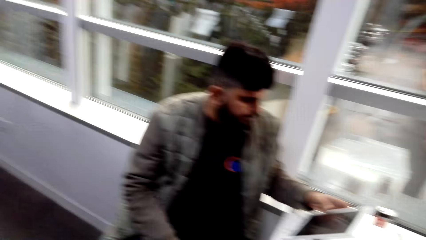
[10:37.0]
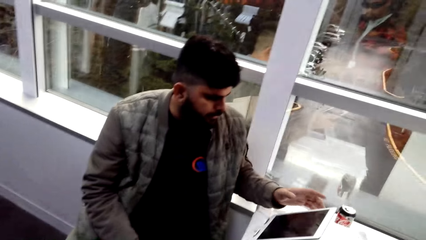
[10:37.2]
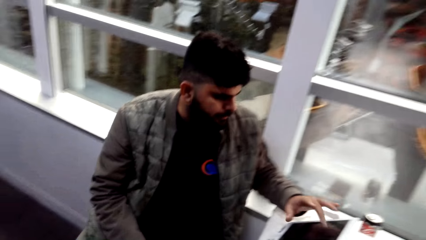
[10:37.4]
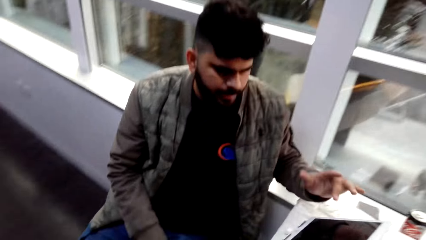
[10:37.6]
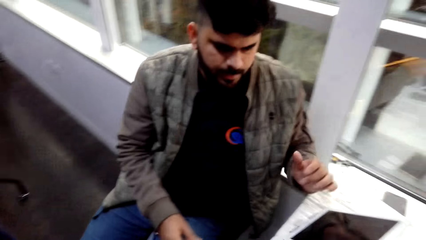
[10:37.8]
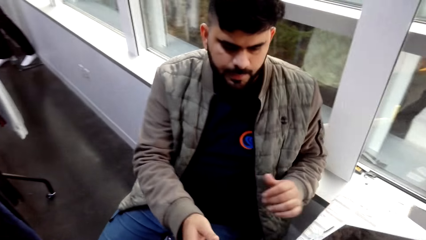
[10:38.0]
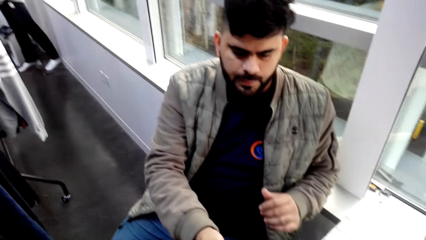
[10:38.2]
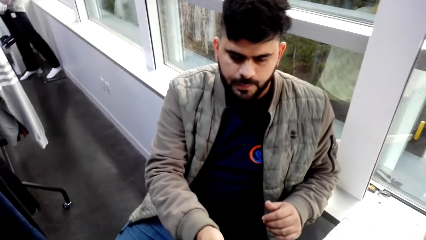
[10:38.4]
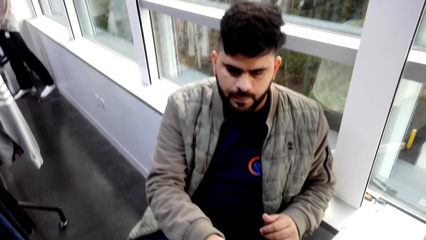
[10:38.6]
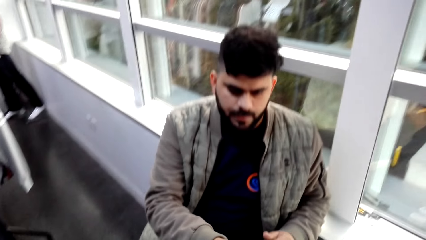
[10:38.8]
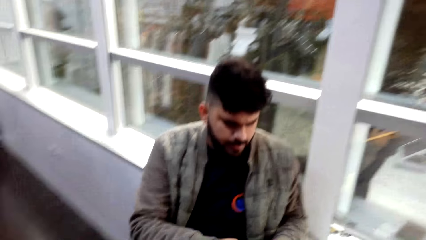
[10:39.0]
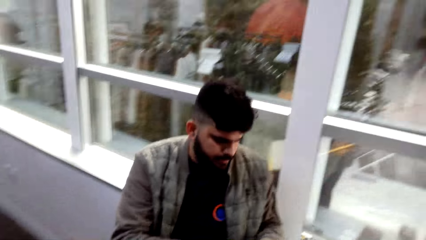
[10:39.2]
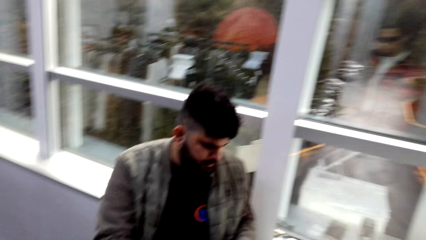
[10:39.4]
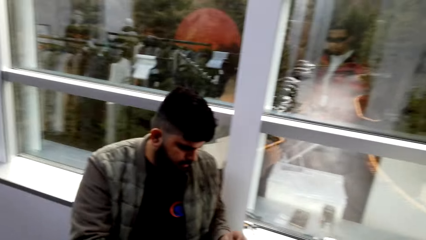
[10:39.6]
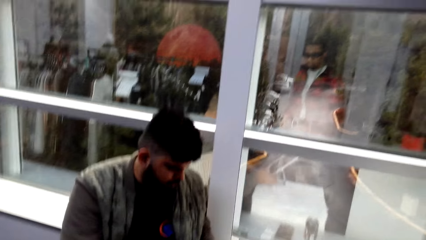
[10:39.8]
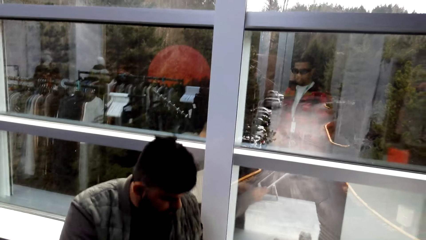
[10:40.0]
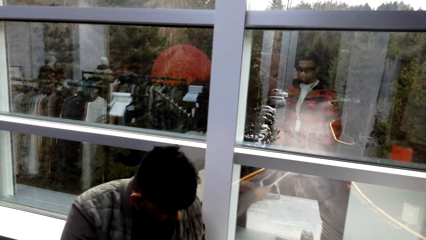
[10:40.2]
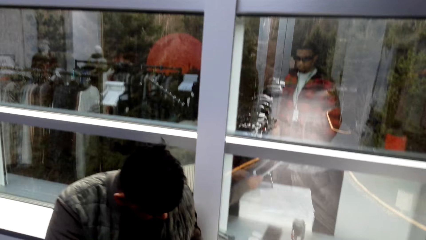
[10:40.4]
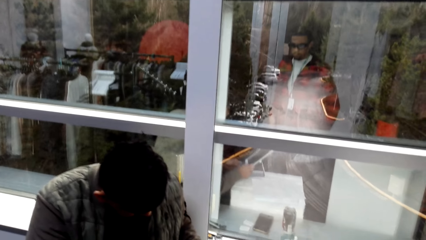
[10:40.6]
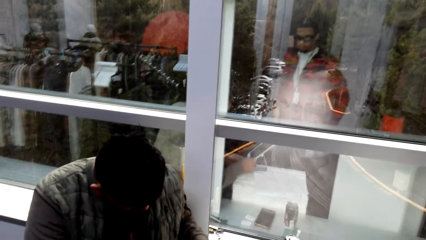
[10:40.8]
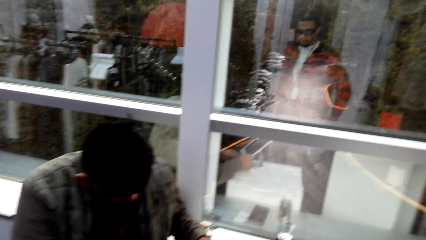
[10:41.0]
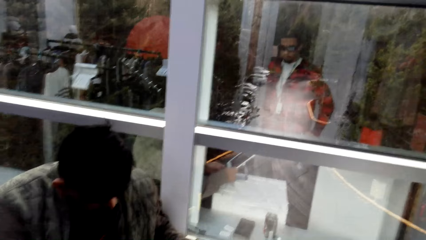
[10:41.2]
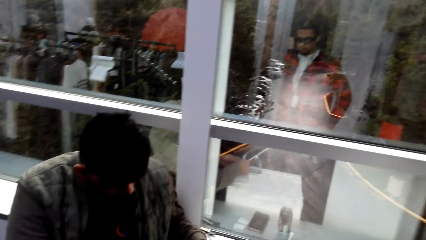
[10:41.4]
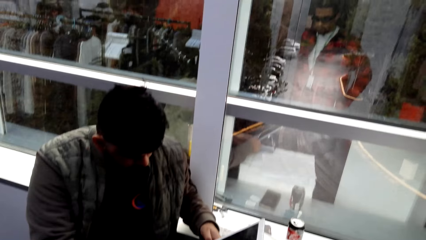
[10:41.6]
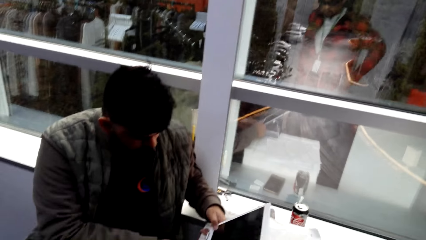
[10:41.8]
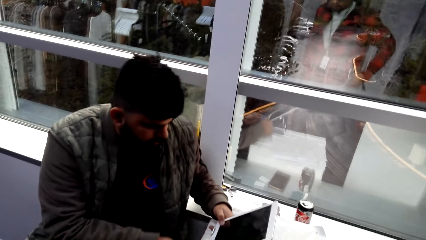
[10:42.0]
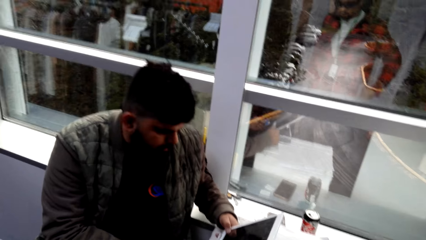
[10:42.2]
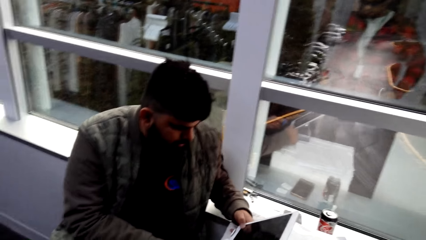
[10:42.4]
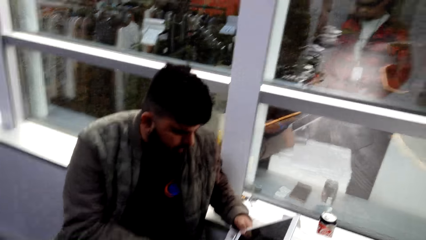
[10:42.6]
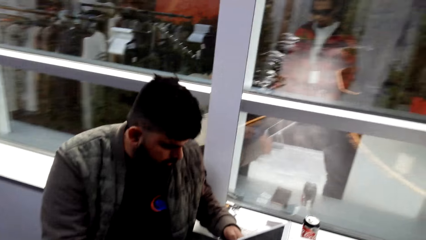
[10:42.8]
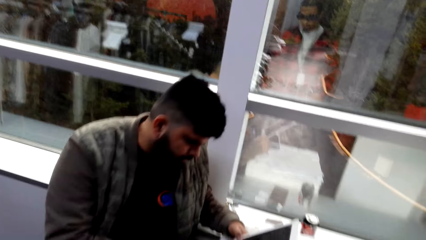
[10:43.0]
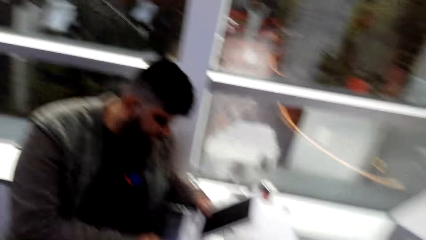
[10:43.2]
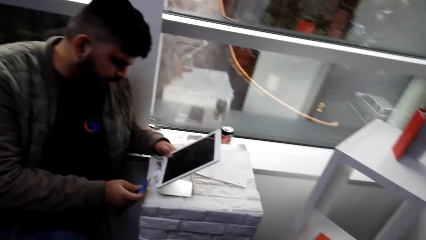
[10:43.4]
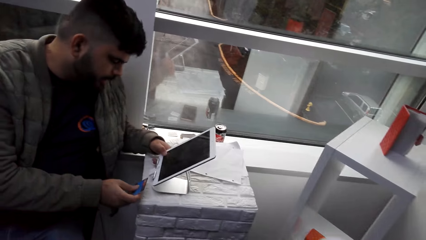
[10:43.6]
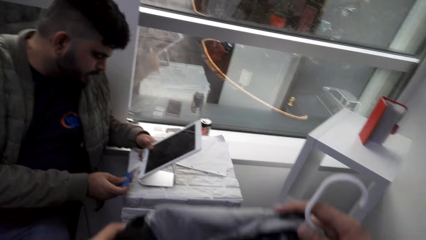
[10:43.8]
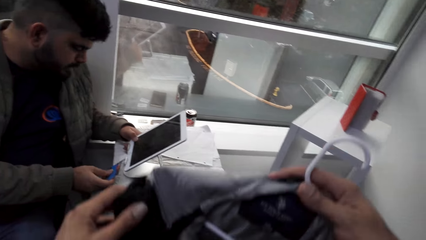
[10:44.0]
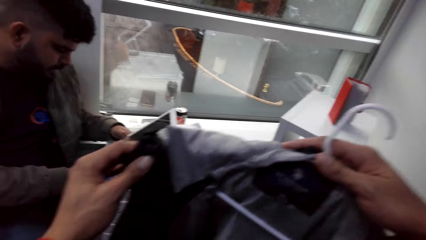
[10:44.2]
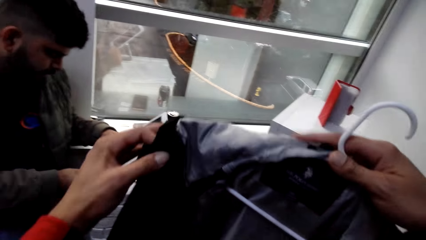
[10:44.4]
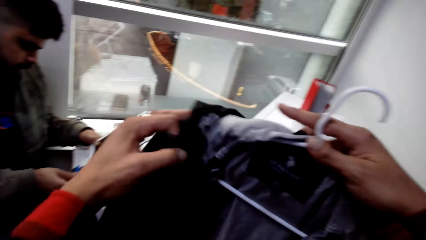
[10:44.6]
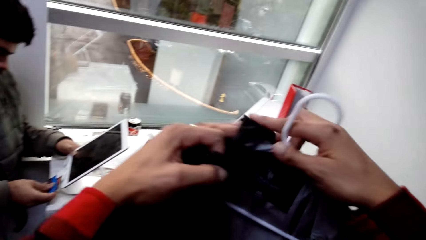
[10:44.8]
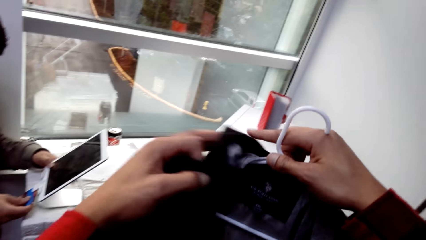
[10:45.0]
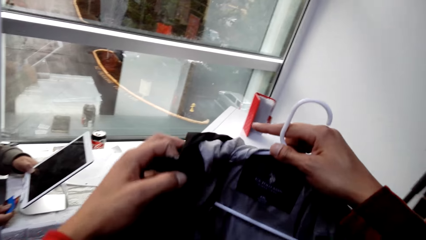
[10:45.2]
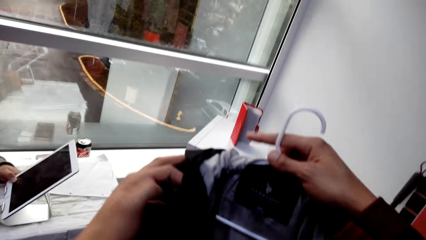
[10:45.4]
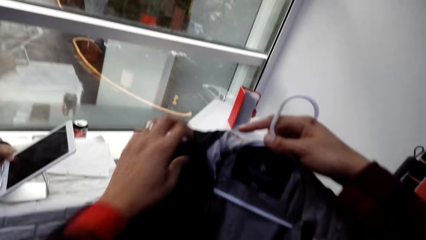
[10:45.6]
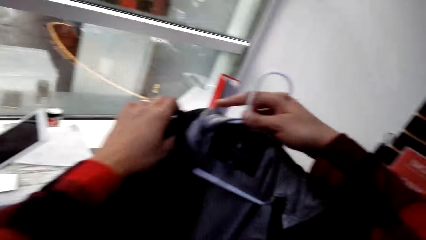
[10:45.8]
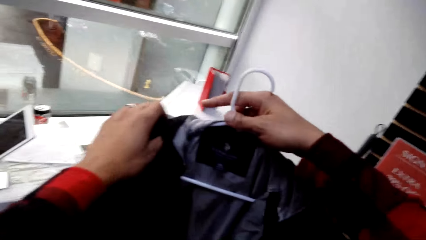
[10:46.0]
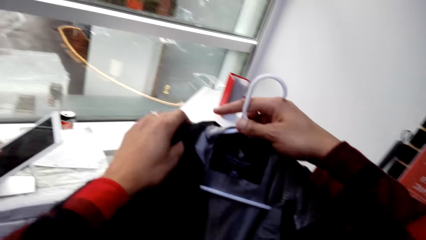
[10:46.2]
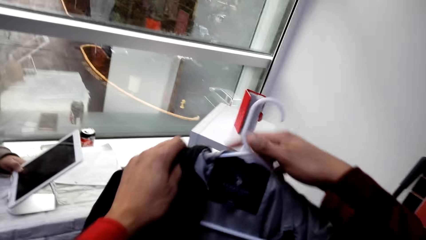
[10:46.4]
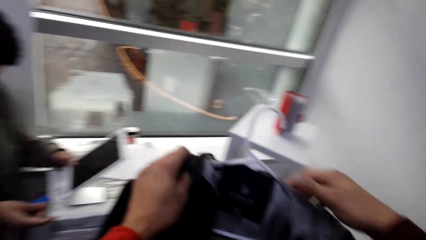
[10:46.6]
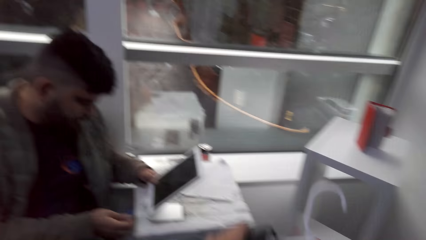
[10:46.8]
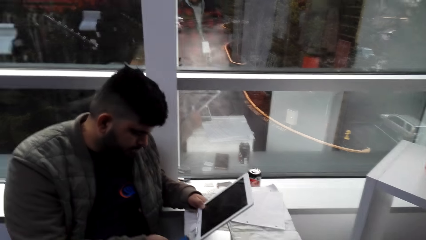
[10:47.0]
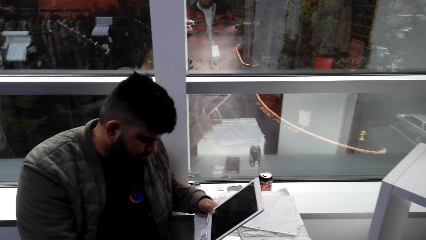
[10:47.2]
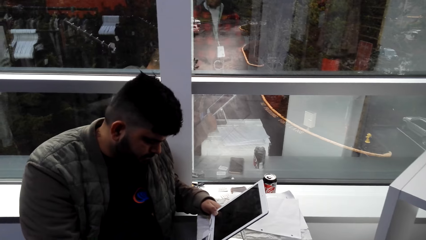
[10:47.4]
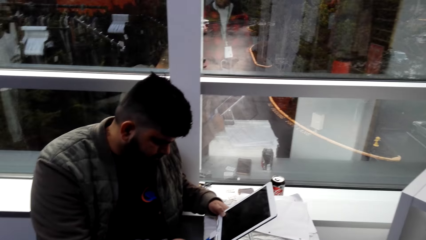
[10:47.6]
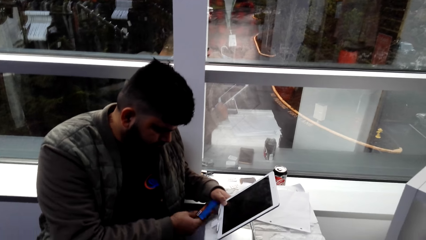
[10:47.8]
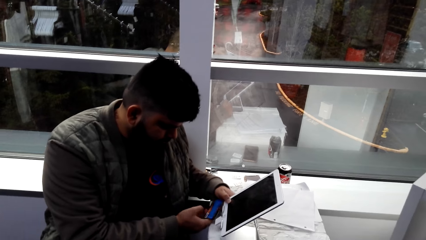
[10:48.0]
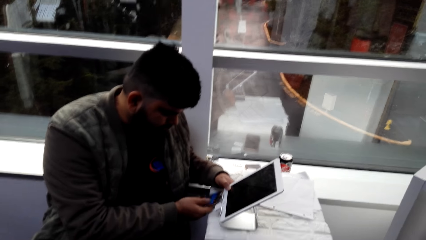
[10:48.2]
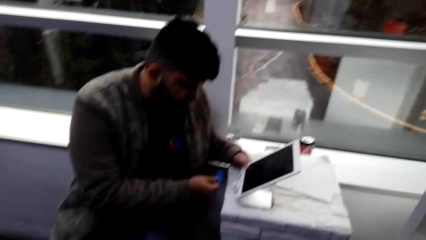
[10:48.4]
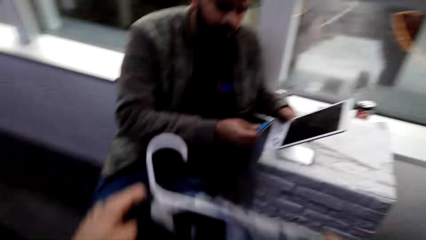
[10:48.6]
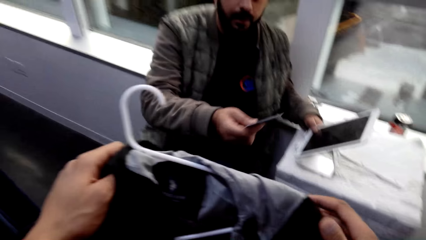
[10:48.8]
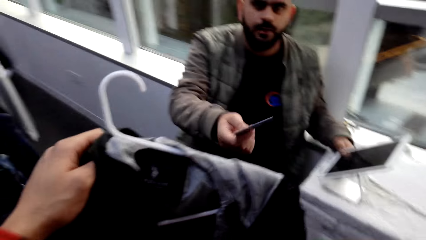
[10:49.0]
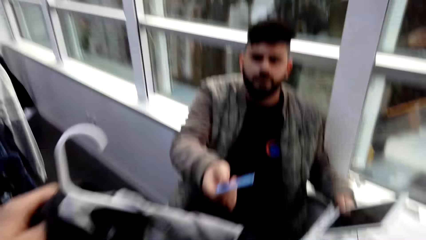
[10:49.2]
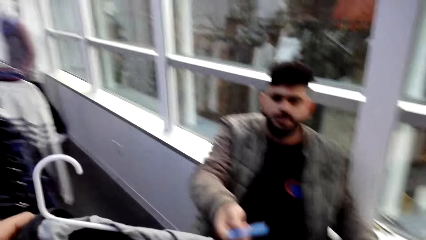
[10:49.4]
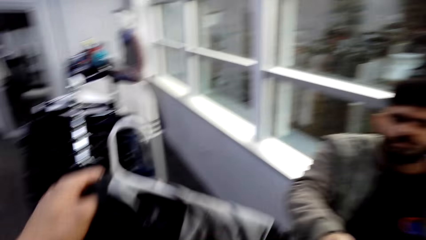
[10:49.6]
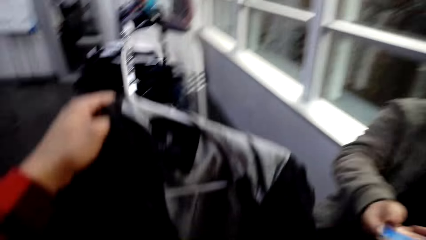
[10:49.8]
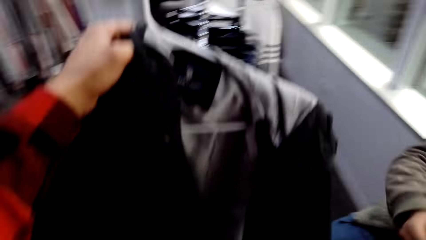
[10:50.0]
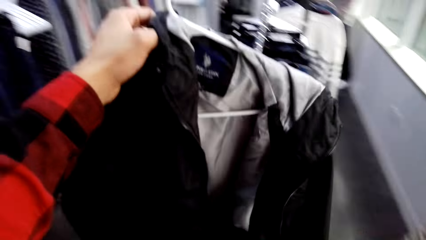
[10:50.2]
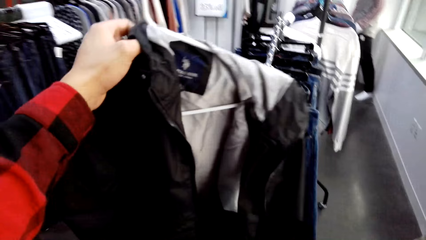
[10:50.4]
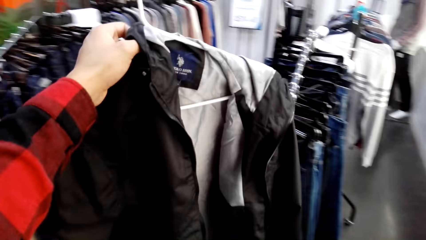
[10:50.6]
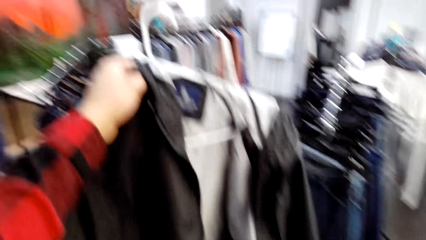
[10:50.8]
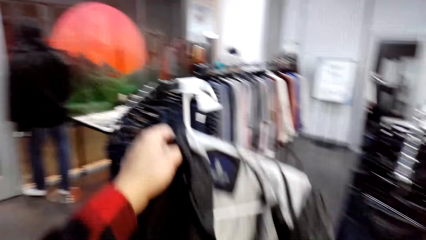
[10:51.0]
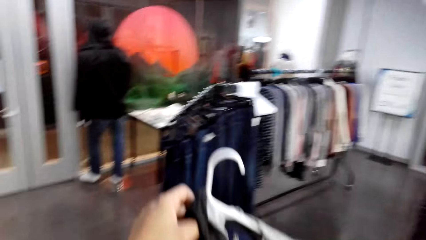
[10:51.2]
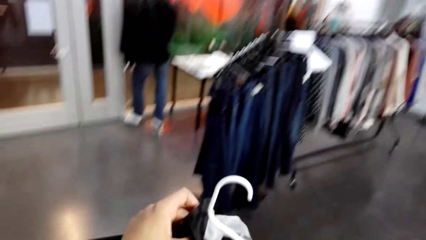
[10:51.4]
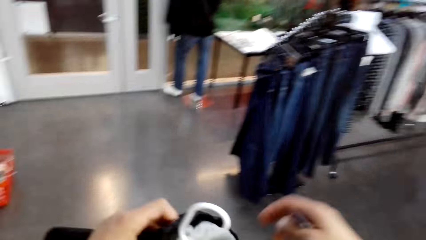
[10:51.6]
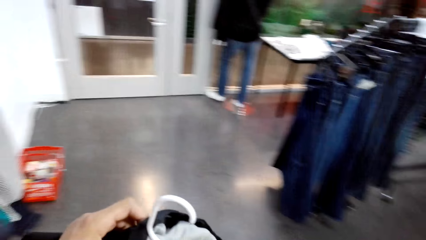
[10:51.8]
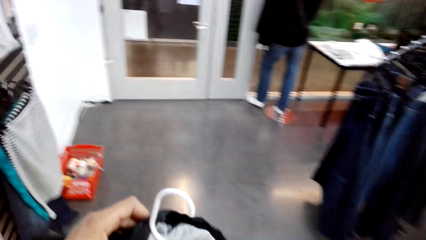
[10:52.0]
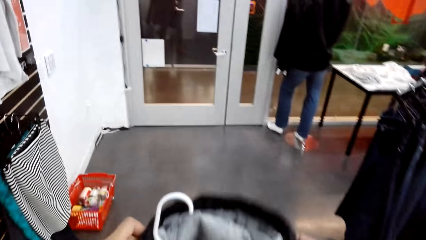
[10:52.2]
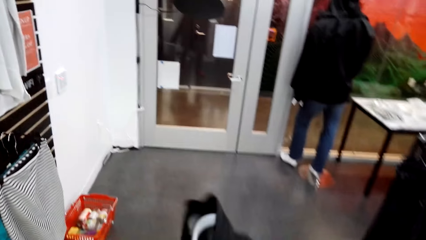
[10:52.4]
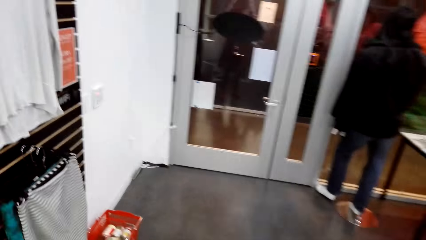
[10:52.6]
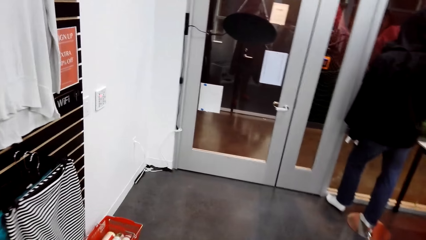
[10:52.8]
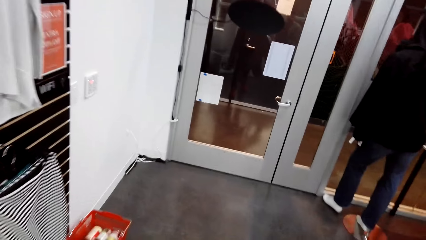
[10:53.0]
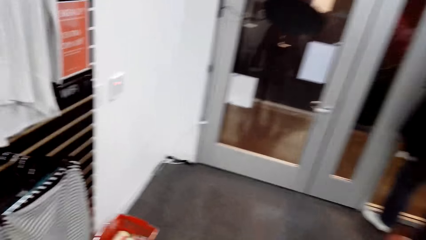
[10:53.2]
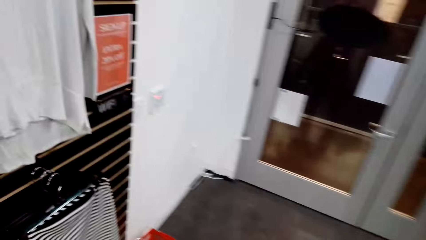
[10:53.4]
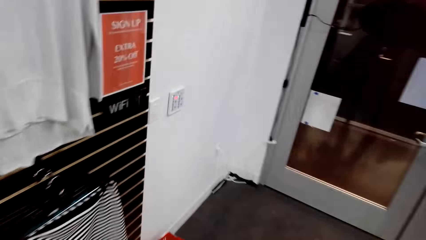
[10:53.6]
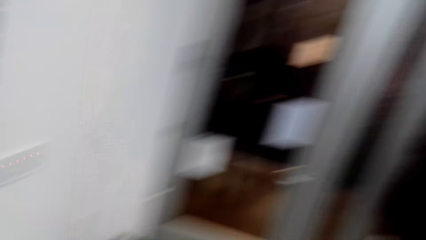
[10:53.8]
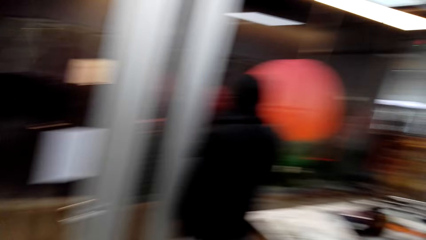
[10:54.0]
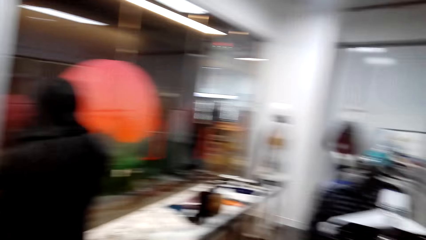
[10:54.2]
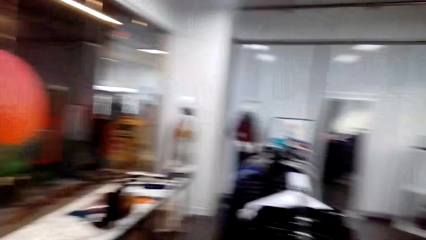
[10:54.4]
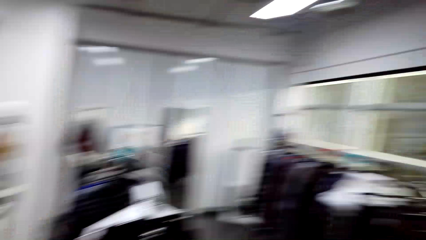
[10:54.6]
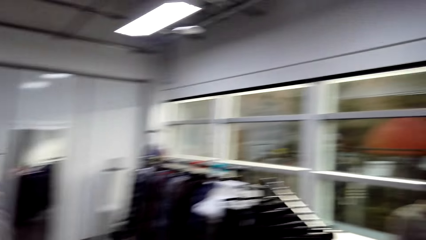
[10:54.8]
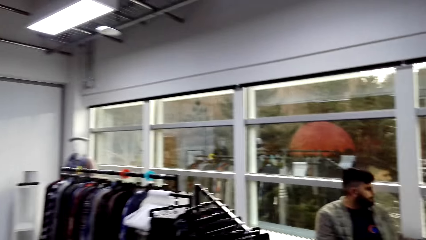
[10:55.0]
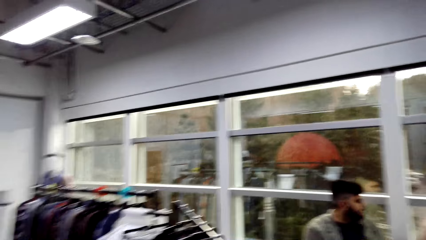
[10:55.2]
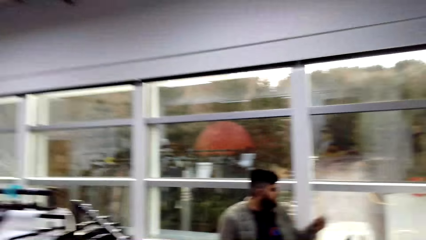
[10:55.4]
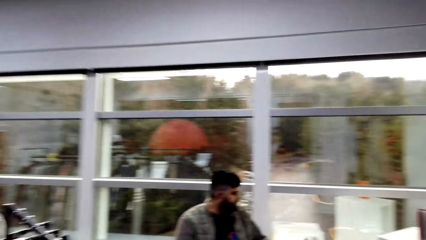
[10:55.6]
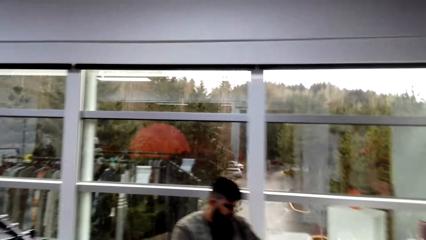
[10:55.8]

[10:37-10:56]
A man operates the tablet. The man talks to the camera wearer. The camera wearer walks towards the rack.
